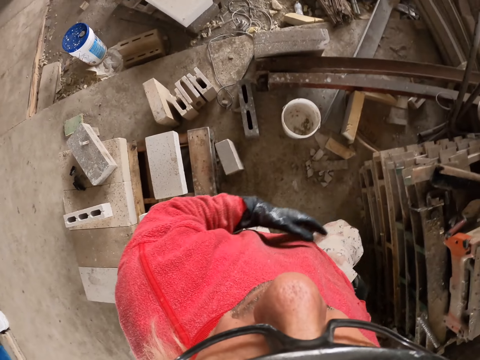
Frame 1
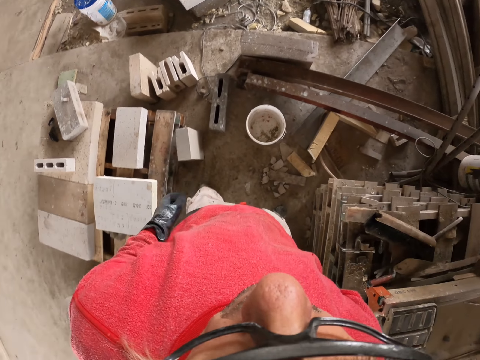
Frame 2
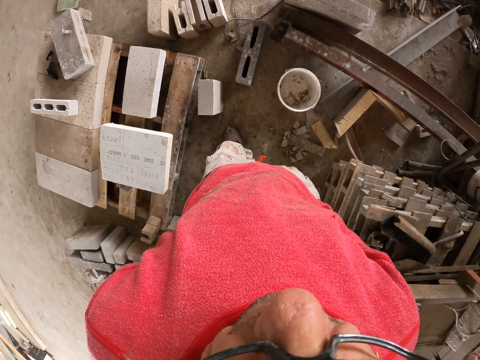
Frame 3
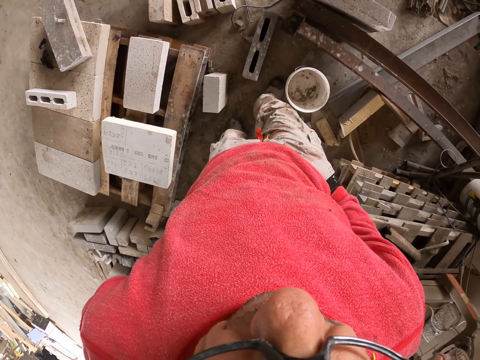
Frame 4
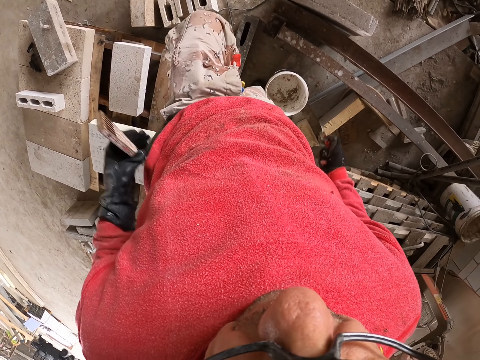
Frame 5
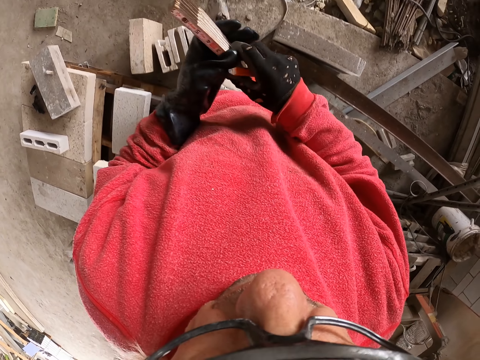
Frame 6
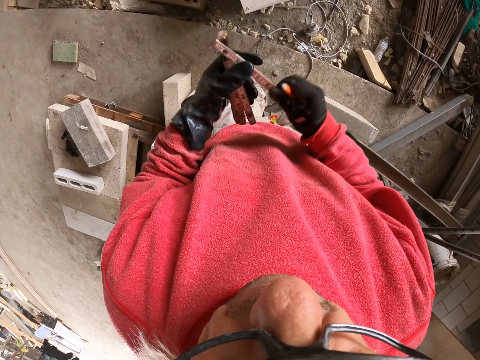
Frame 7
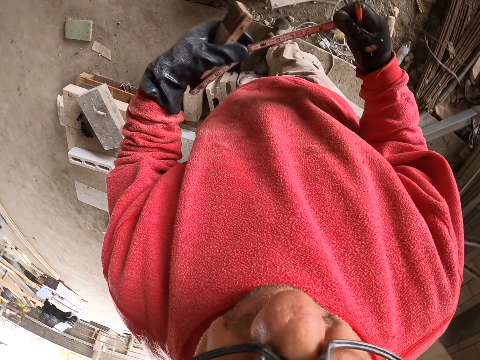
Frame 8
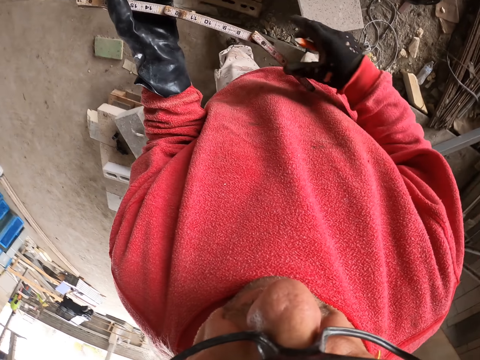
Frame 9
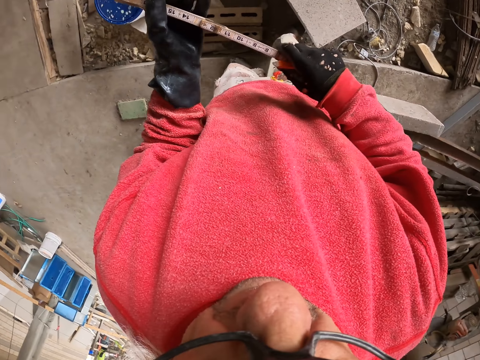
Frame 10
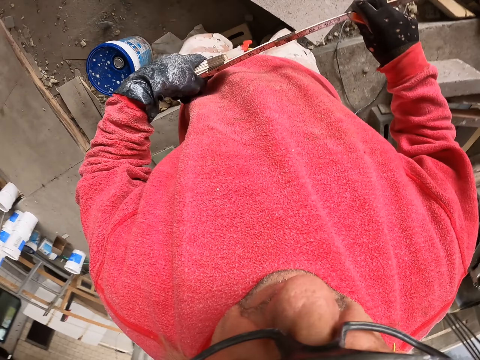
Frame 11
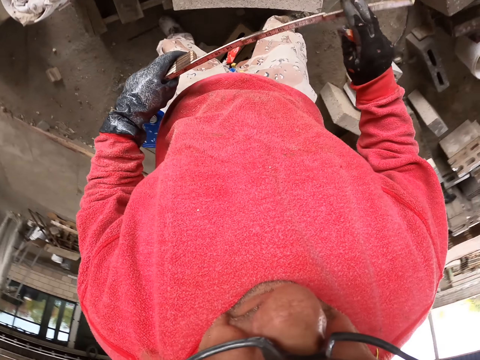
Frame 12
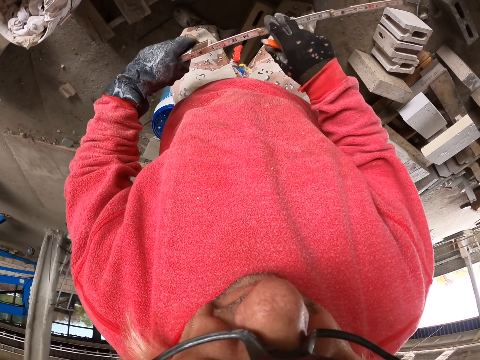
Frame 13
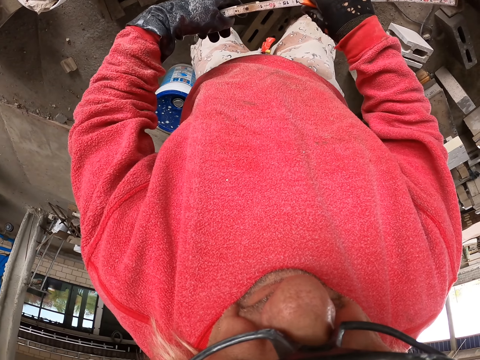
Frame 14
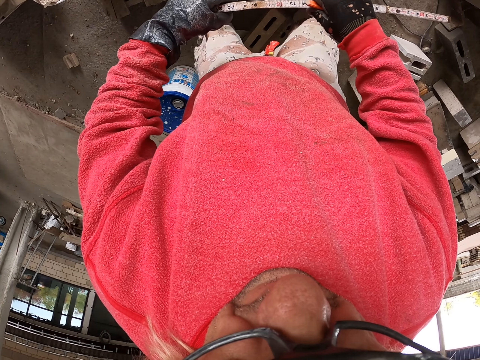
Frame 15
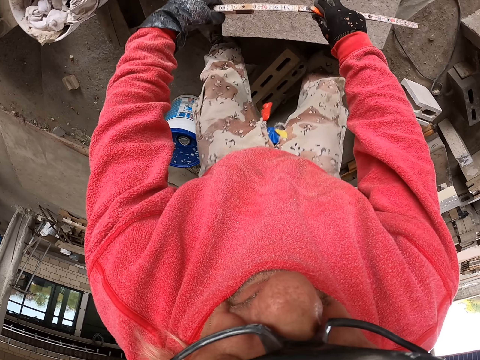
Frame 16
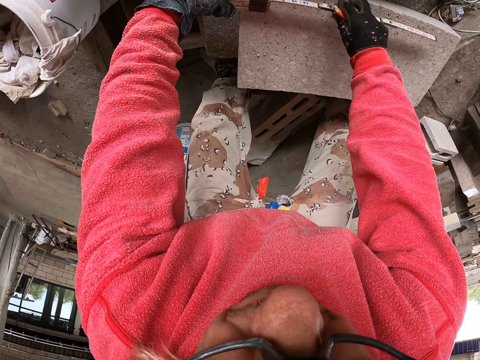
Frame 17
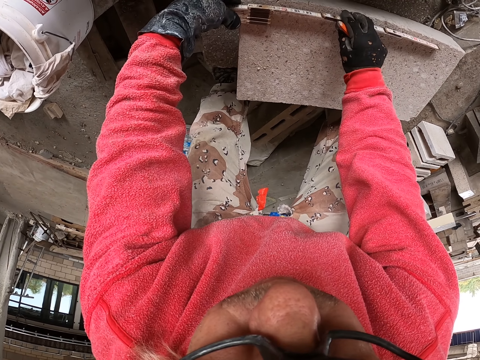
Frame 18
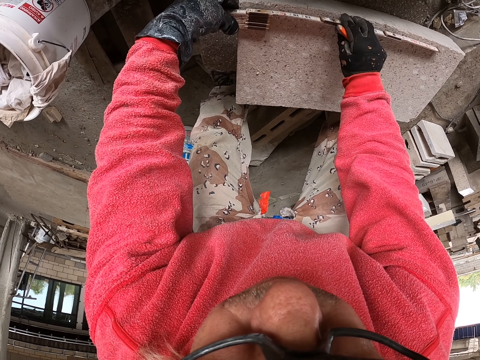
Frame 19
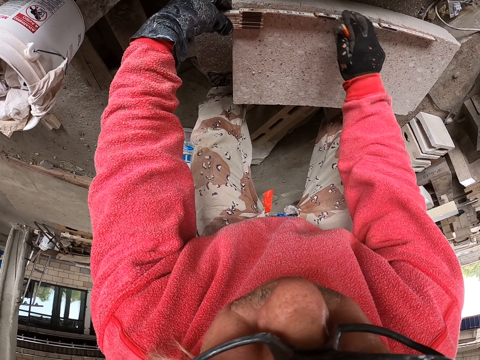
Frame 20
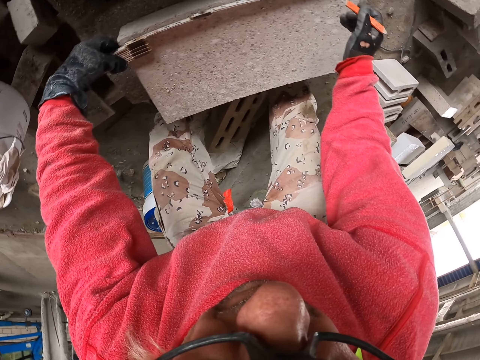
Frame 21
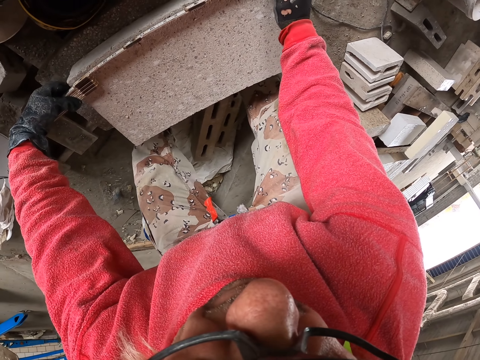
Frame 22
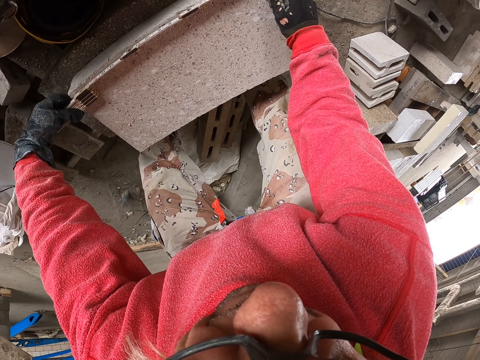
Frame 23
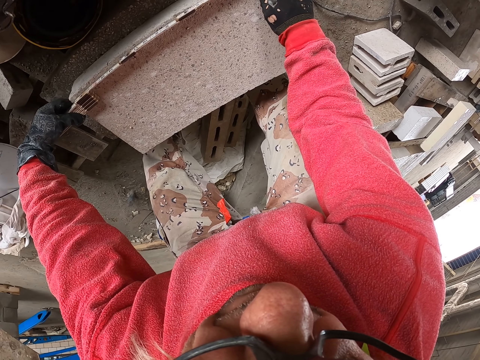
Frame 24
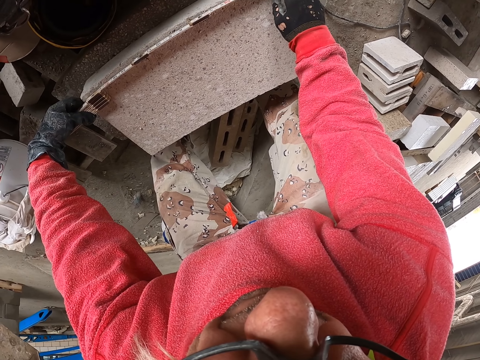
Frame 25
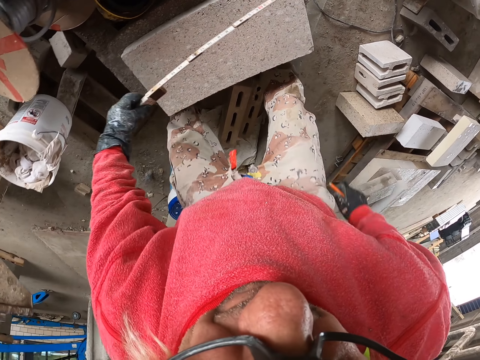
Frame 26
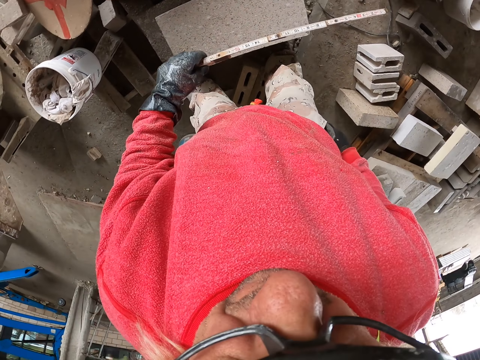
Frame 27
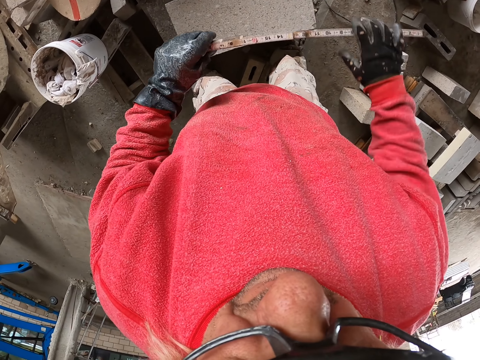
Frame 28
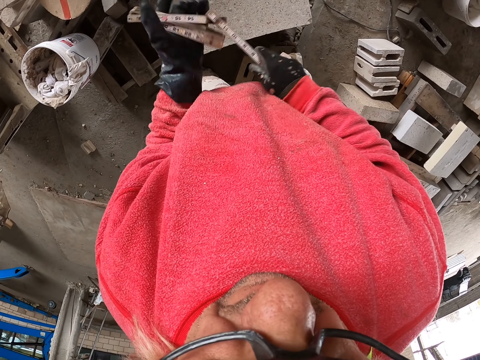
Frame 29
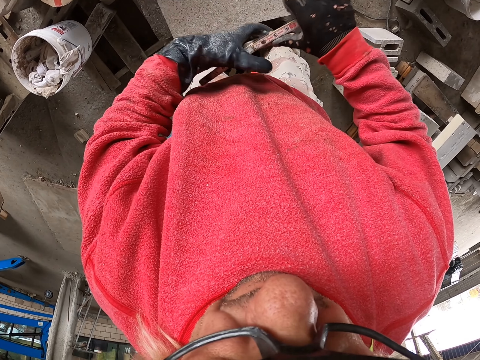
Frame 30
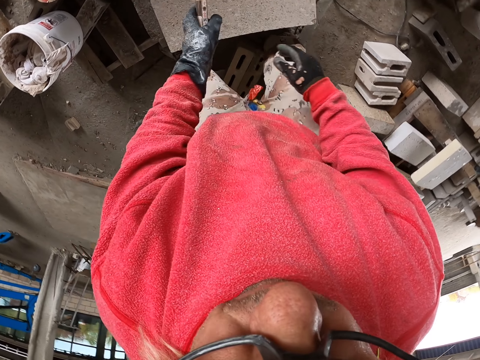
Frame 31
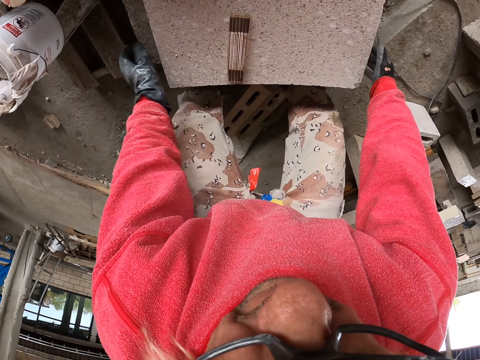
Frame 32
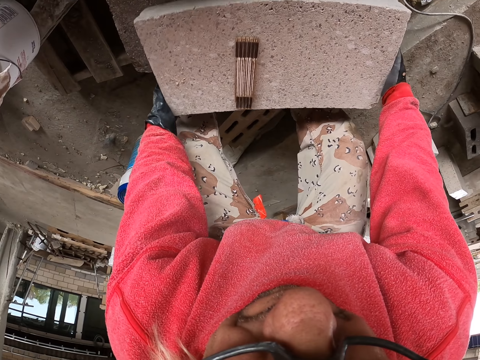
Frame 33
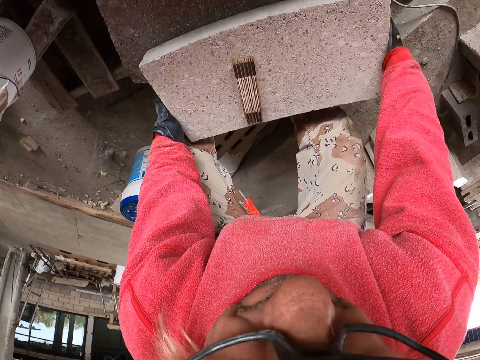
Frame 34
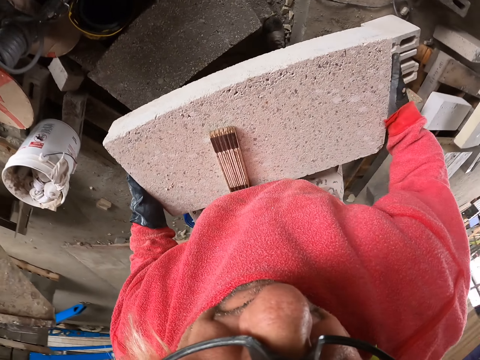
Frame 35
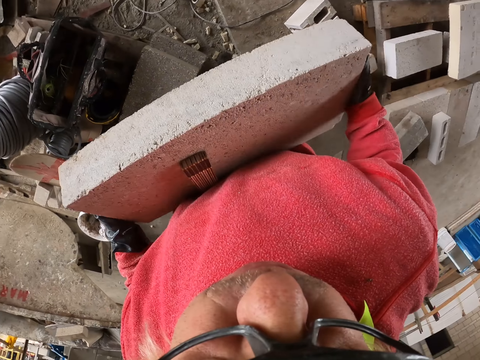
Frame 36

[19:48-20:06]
The camera wearer touches the cloth. They remove the tape measure. They hold the foldable ruler. They unfold the foldable ruler. They measure the concrete block. They mark on the concrete block. They return the pencil in the pocket. They fold the foldable ruler. They put the tape measure on something. They carry something. They pick up the concrete block.

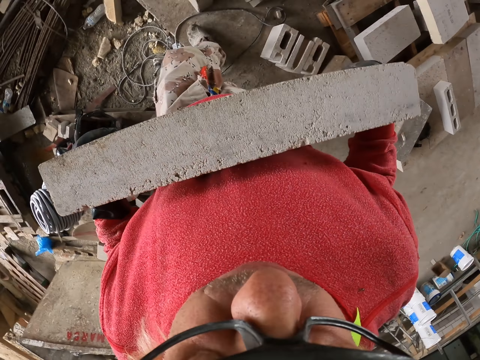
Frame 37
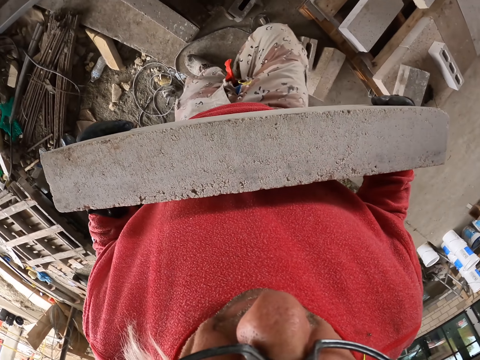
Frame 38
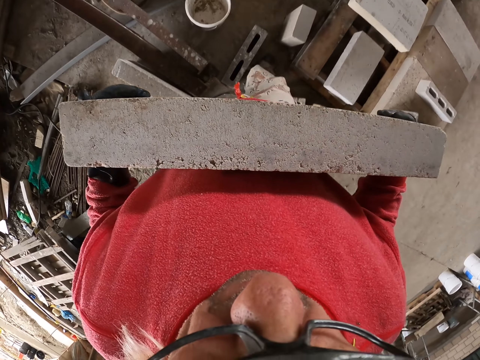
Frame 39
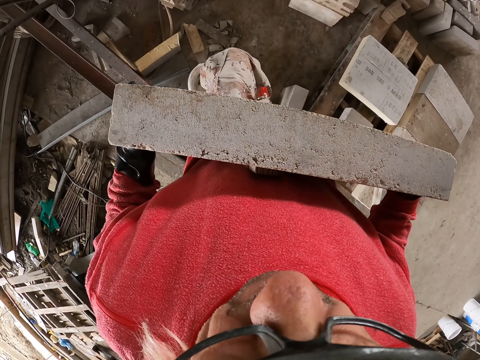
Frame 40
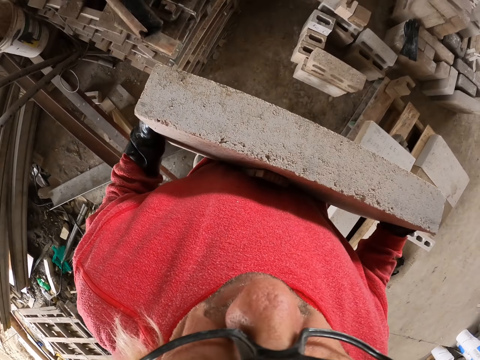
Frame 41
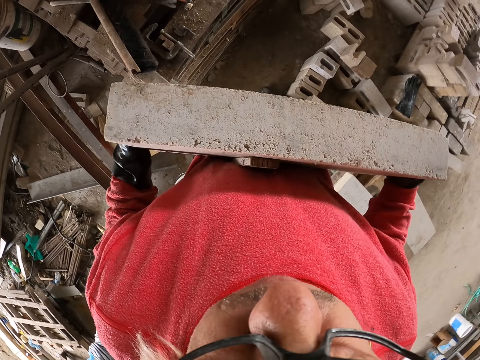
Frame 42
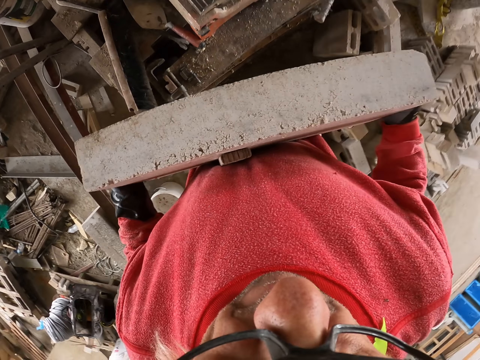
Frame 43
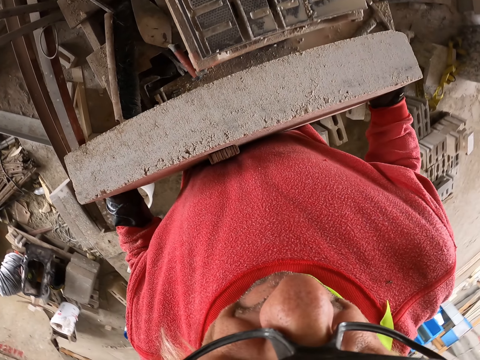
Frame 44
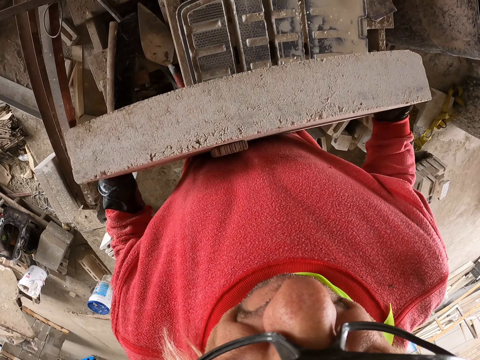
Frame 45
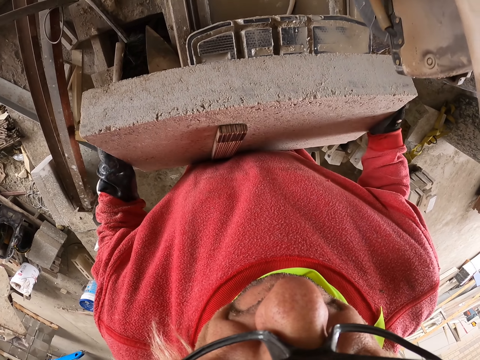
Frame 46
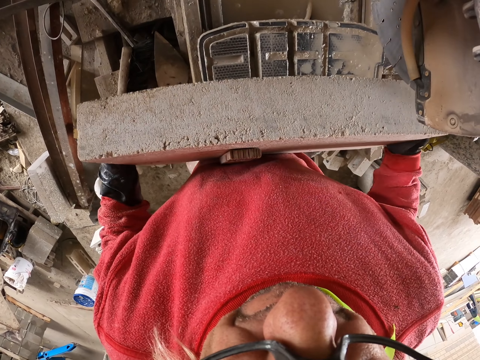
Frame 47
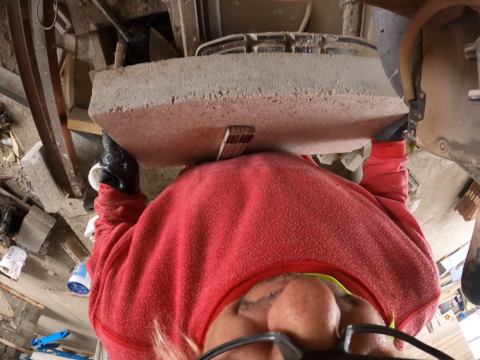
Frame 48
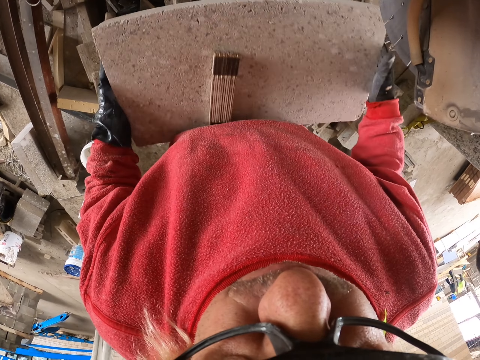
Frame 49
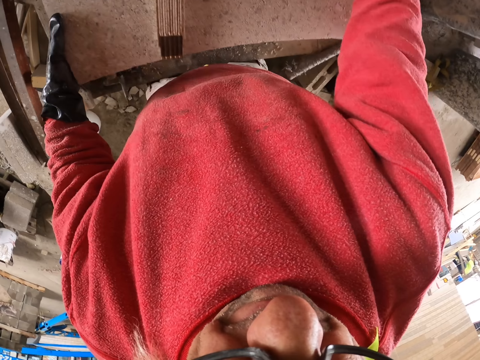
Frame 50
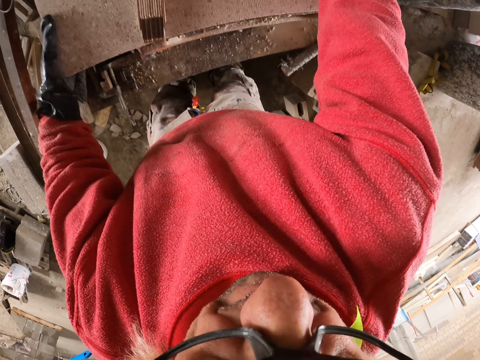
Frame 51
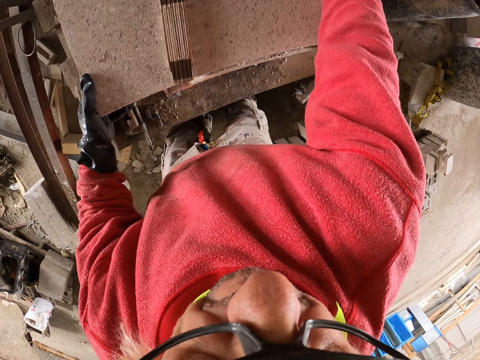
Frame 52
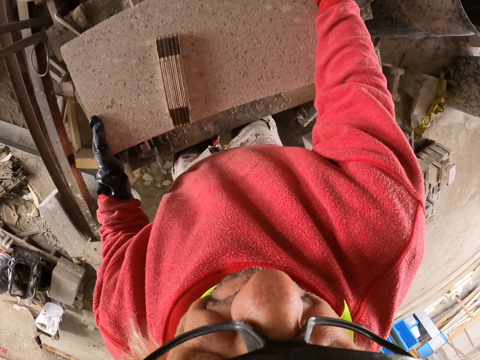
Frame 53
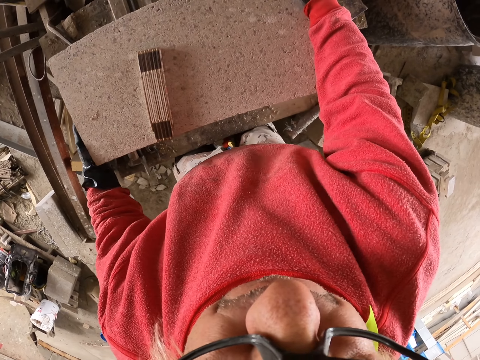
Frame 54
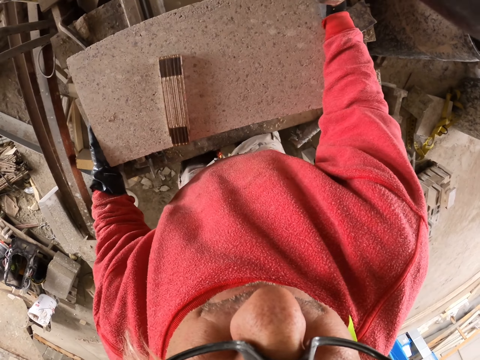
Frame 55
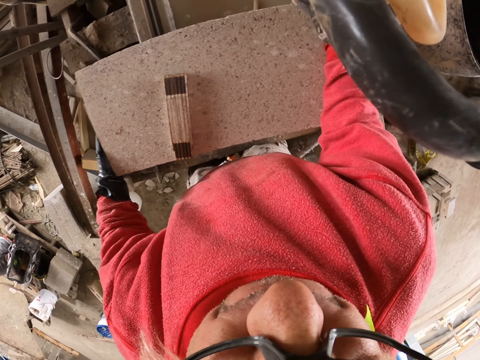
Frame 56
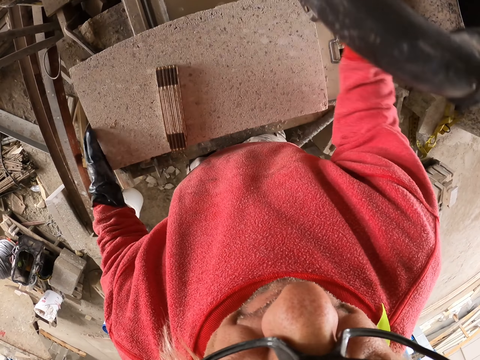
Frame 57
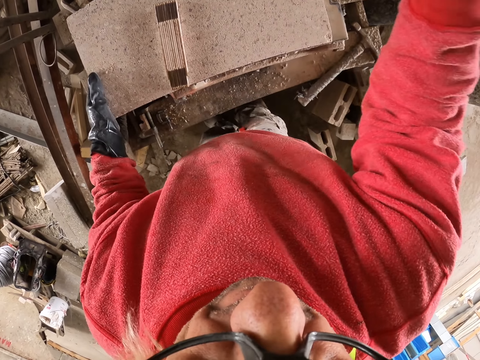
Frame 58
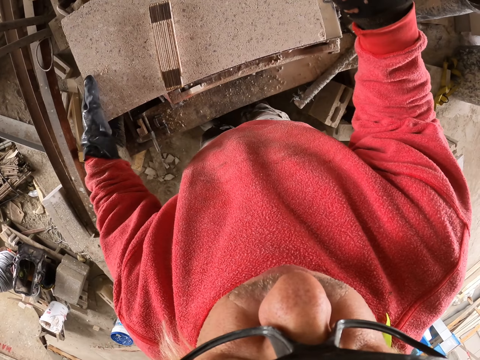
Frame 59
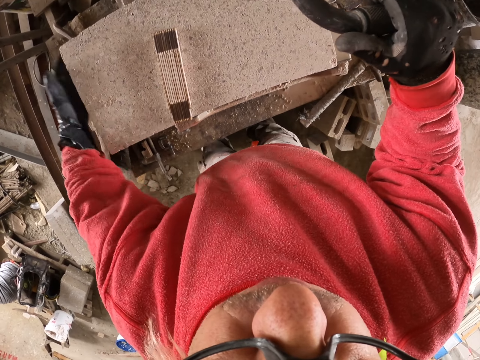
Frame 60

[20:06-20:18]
The camera wearer carries the concrete block. They place the concrete block on the brick cutter. They fix the concrete block on the brick cutter. They hold the cutter. They hit something with the left hand.
